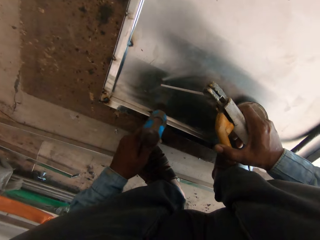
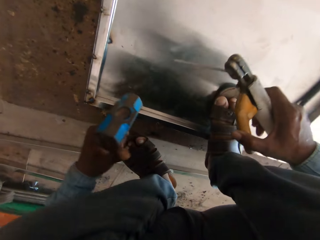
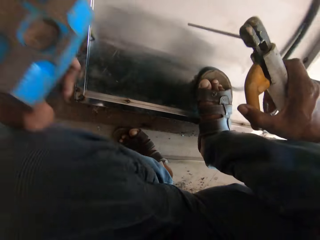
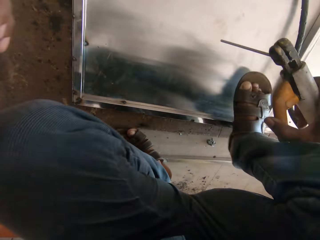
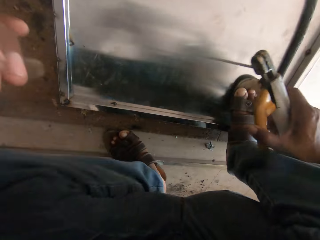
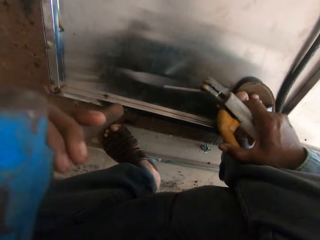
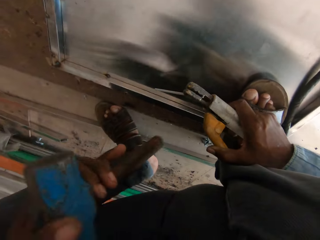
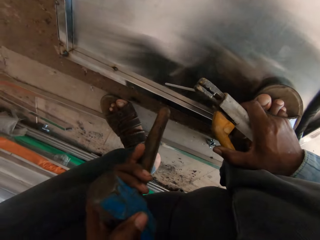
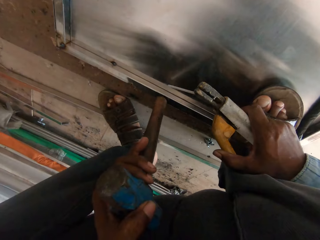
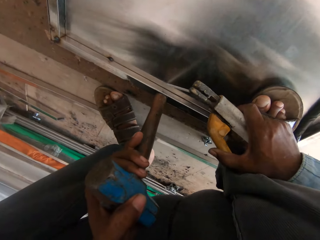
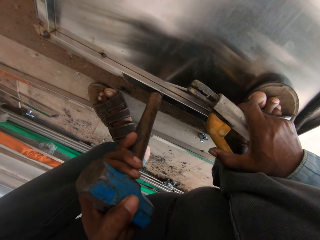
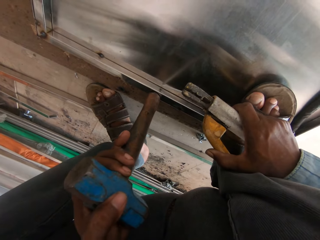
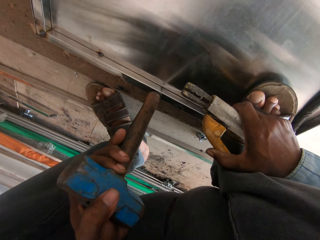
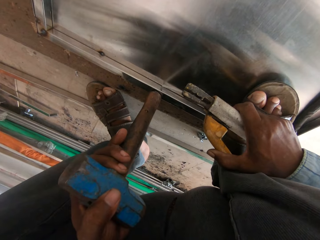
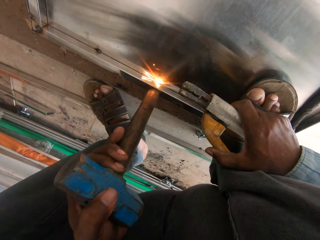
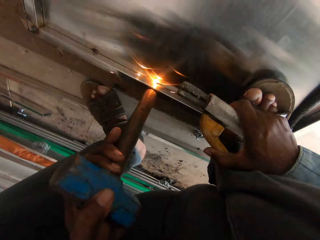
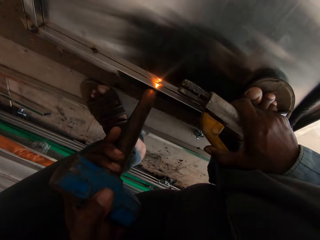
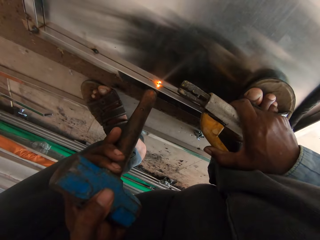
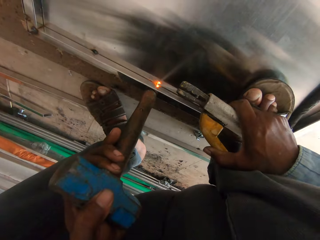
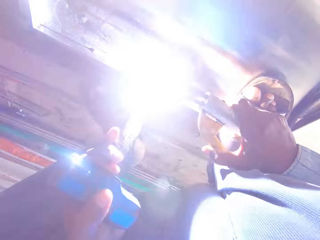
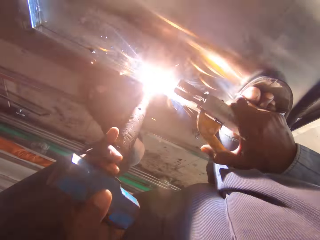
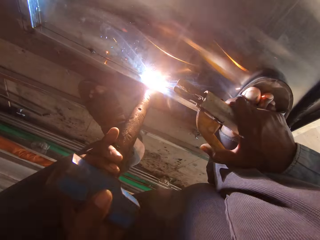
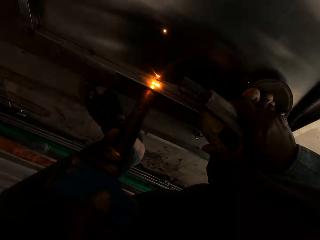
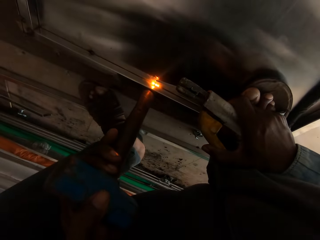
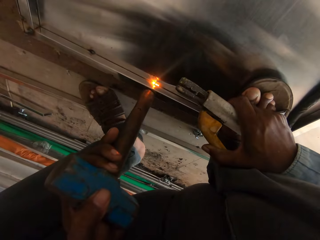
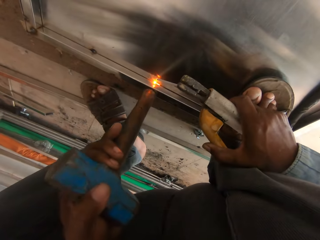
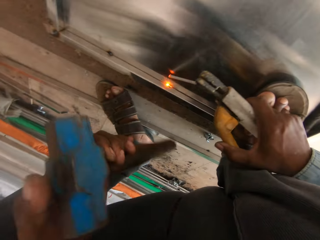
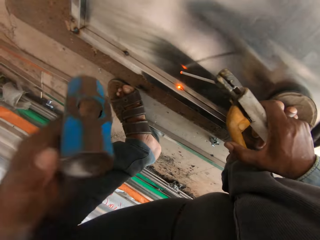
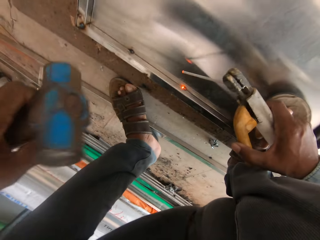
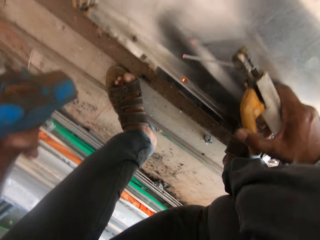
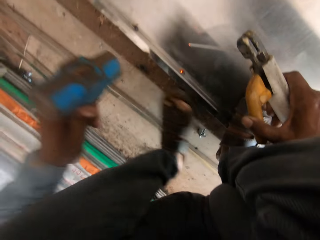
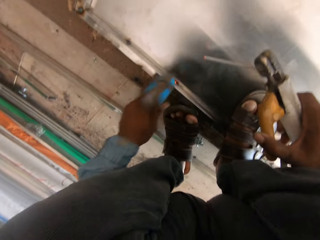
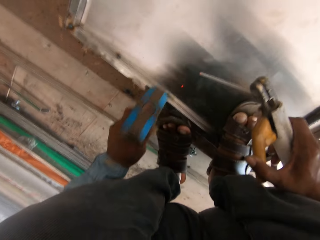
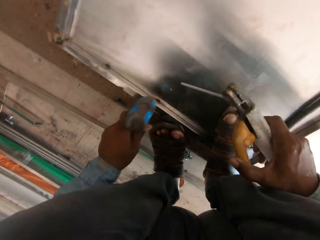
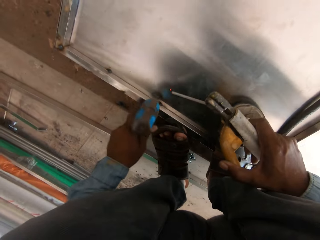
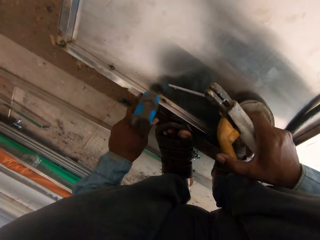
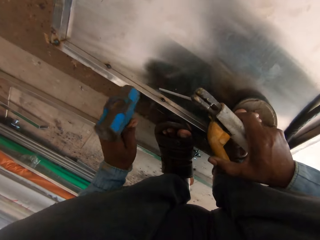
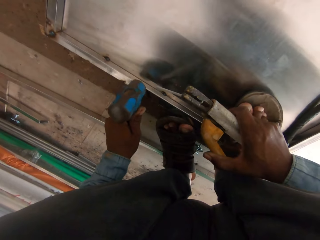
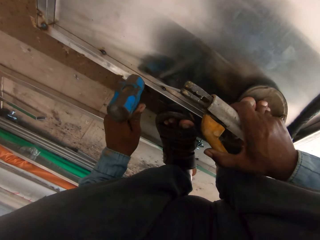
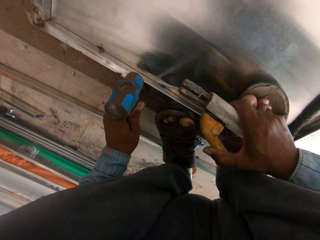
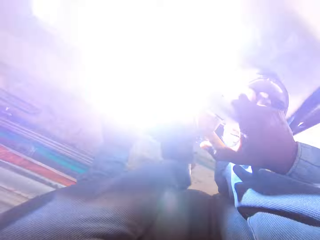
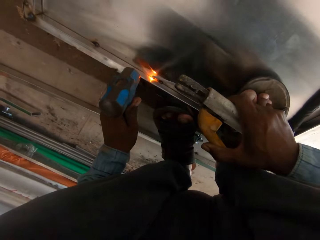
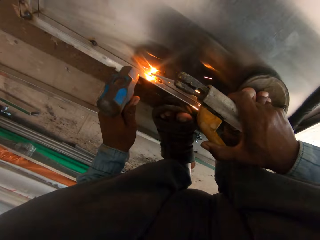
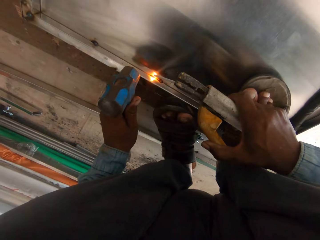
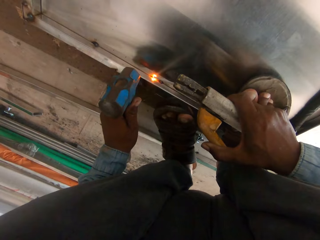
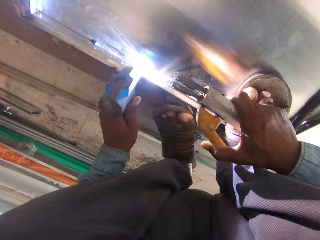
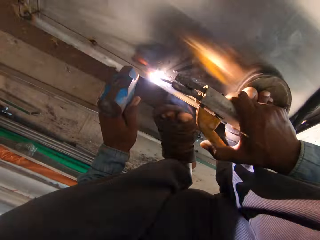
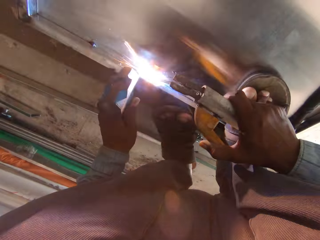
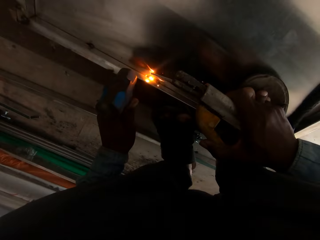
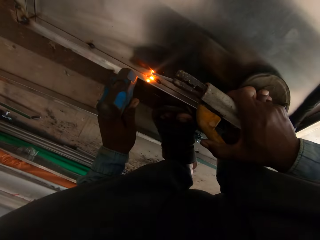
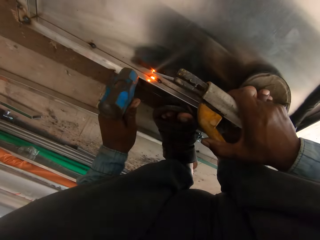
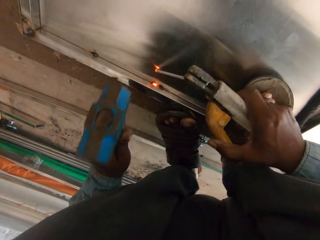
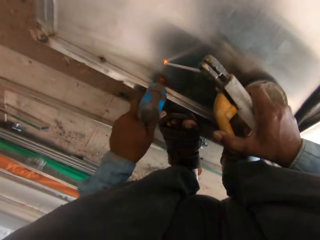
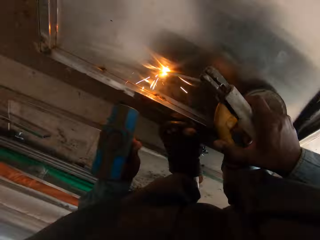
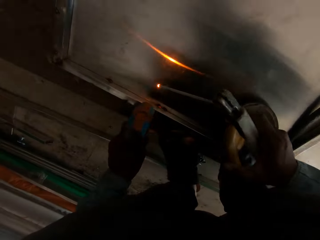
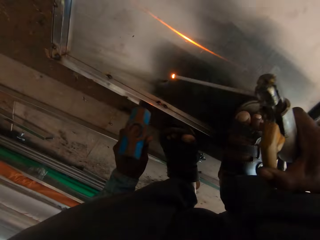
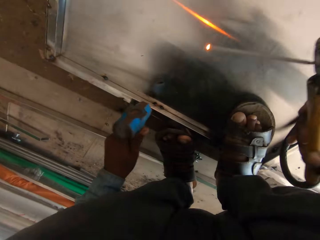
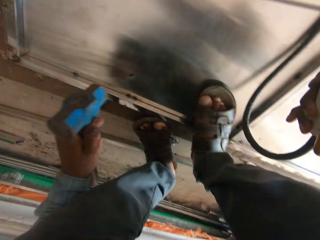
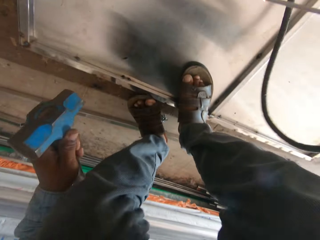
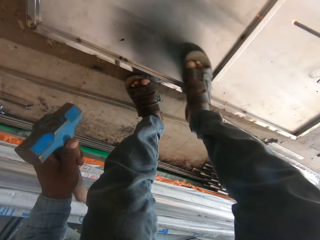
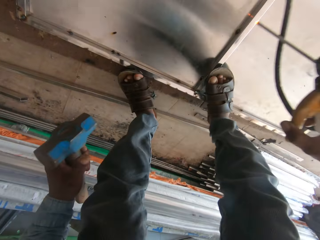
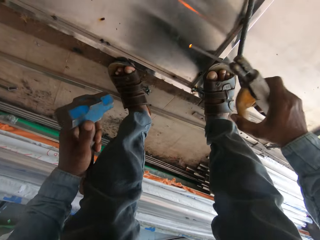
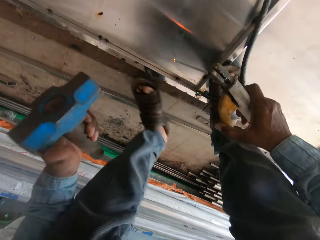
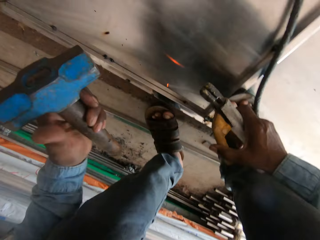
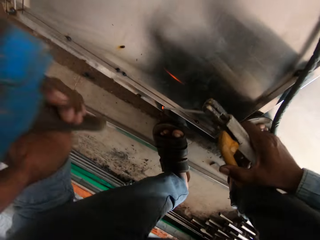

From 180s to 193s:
The camera wearer welds a metal sheet. They hold the metal with the hammer. They hammer the metal. They weld the metal sheet. They hammer the metal.

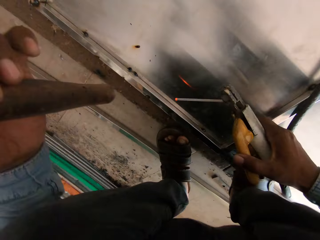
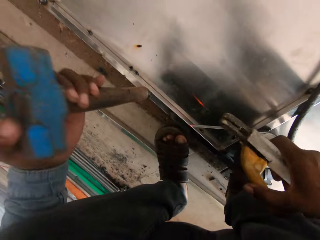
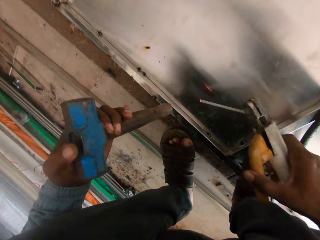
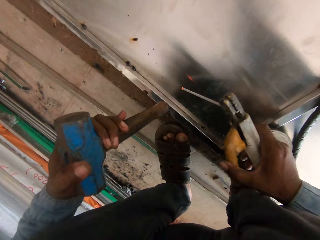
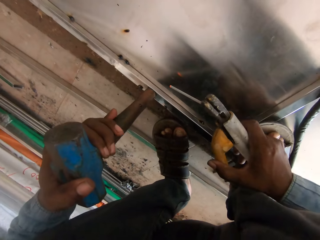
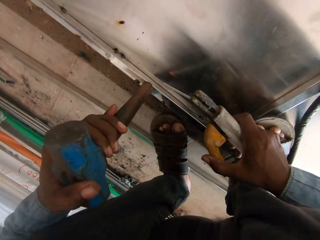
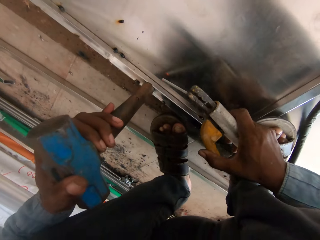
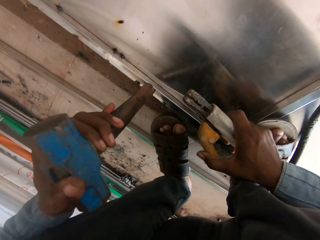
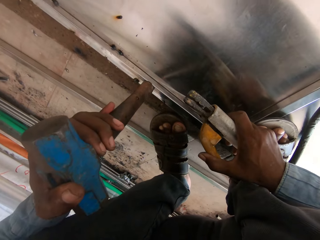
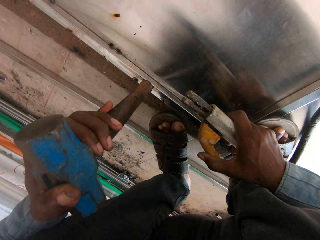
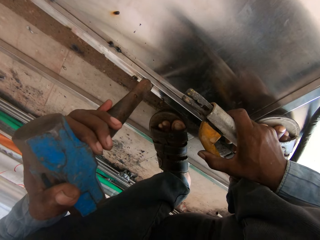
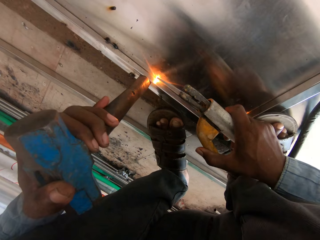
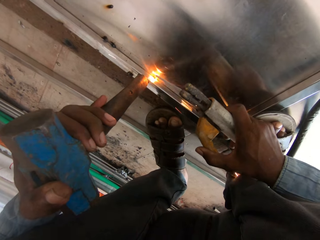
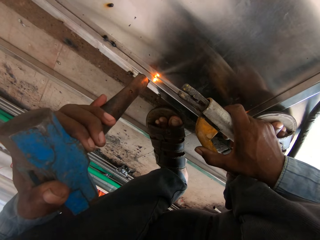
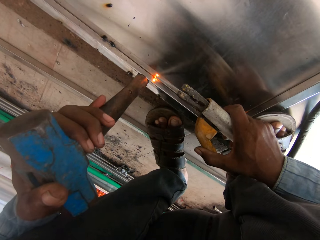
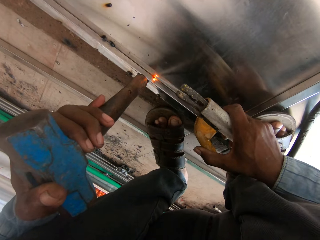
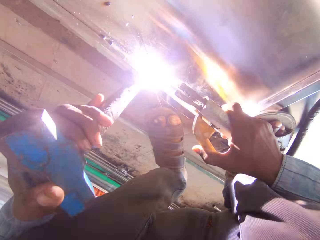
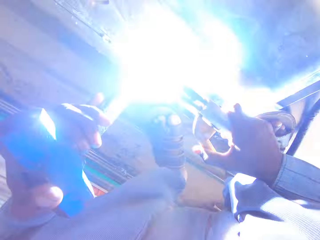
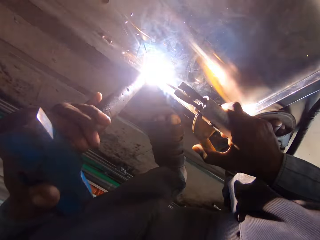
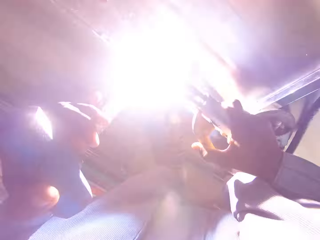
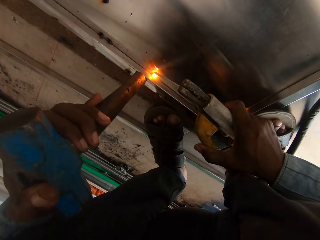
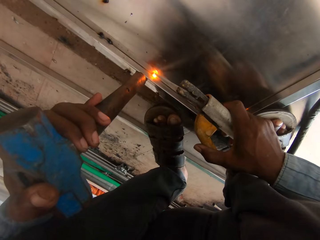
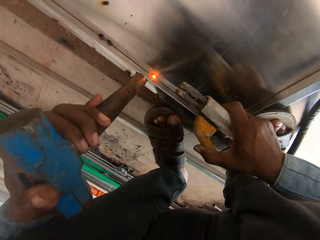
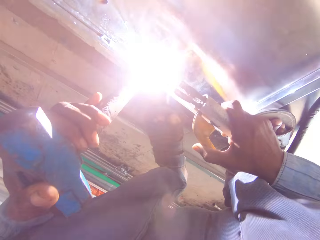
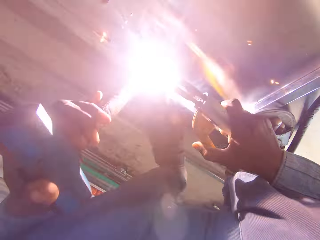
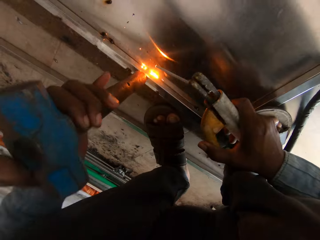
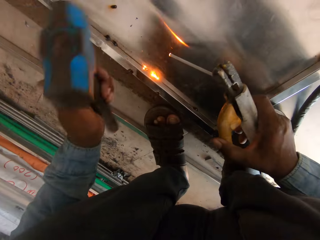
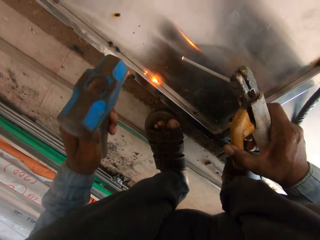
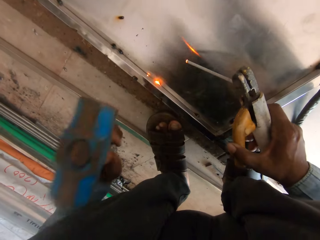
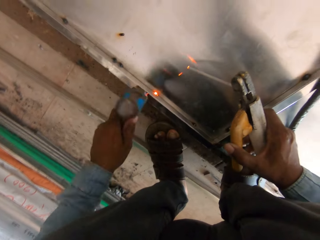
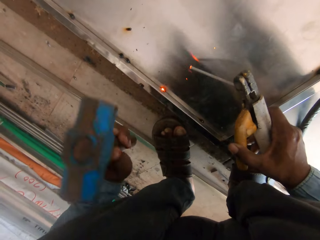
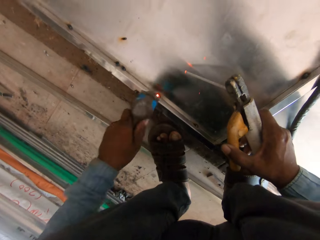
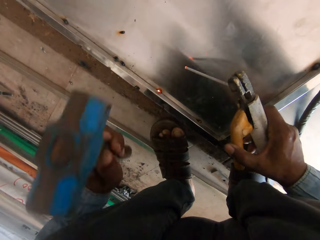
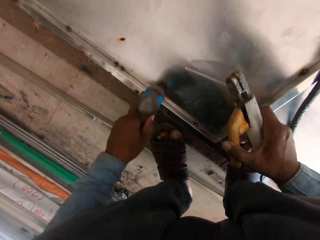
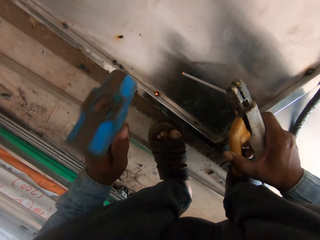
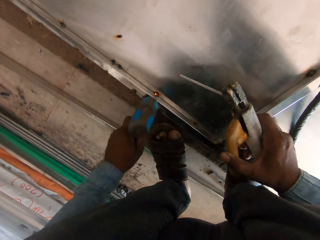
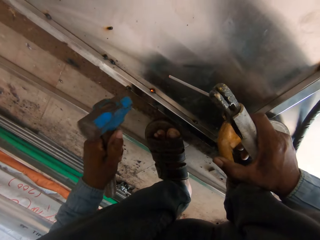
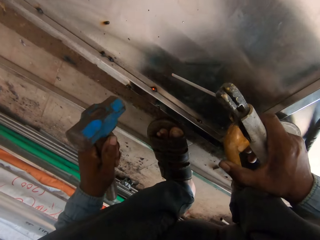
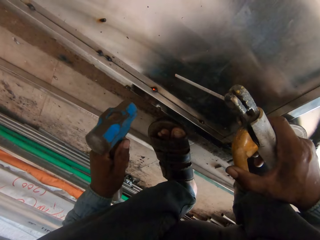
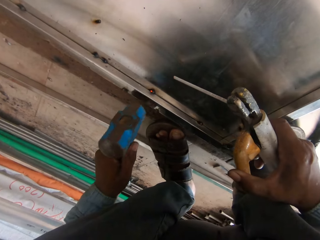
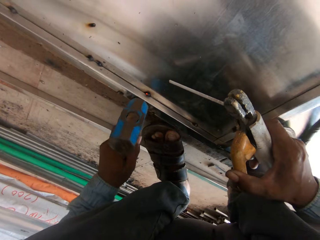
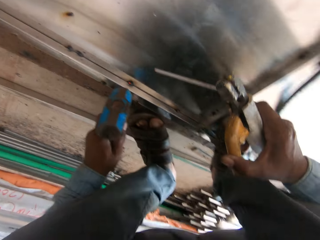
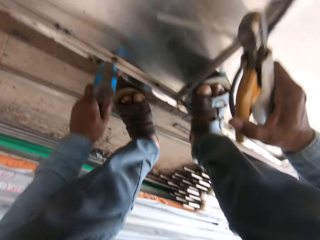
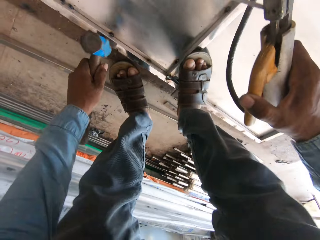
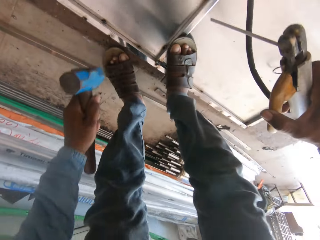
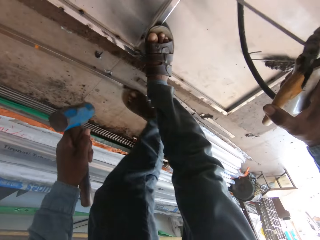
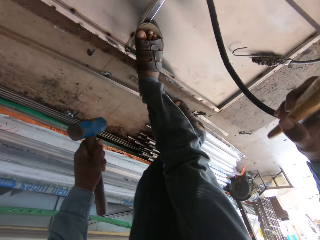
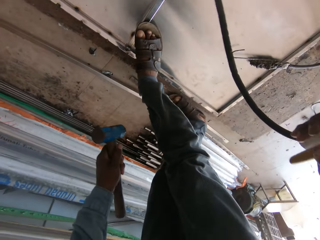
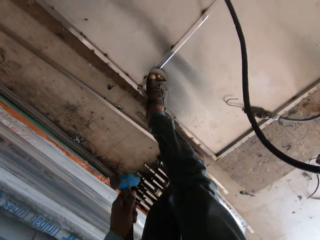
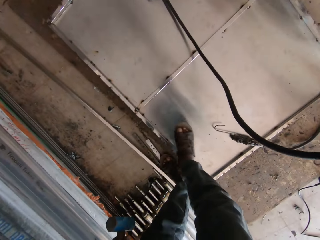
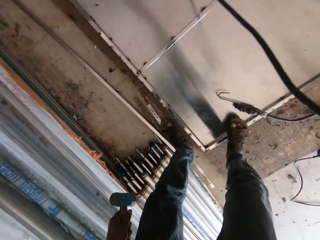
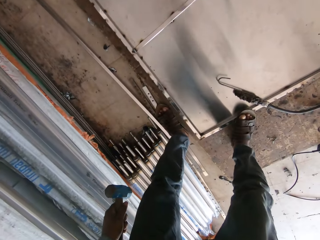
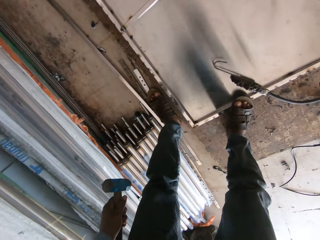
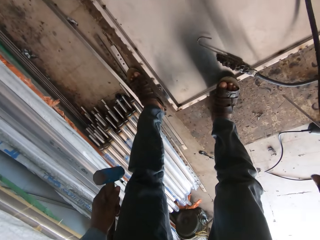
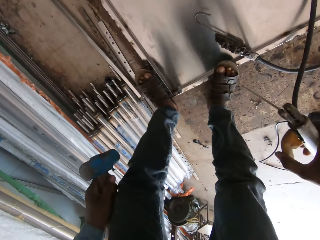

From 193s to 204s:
The camera wearer holds the electrode holder. They weld a metal sheet. They hold the metal with the hammer. They hammer the metal. They stand up.
